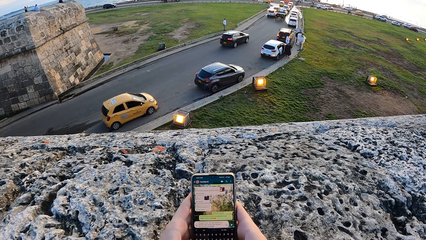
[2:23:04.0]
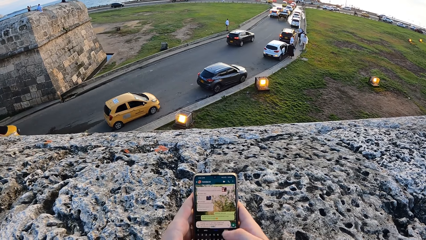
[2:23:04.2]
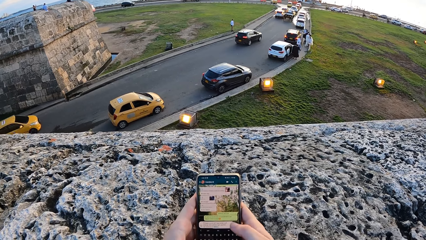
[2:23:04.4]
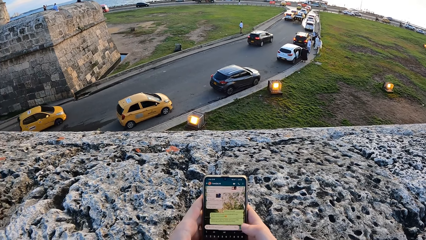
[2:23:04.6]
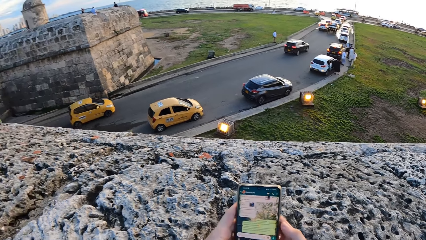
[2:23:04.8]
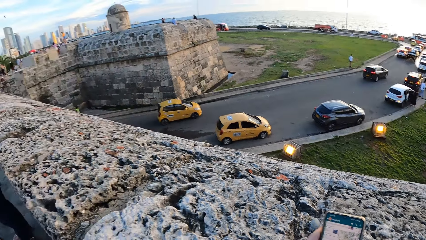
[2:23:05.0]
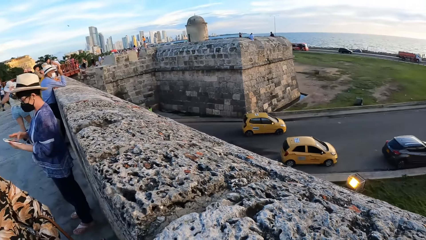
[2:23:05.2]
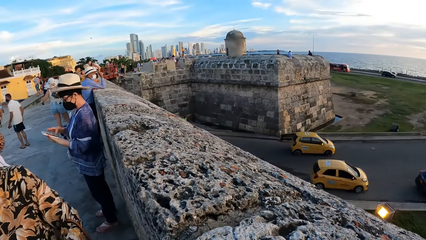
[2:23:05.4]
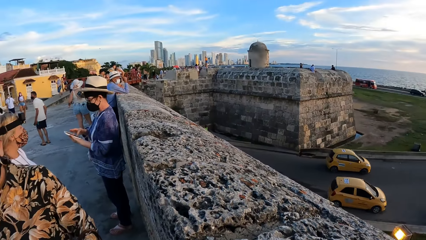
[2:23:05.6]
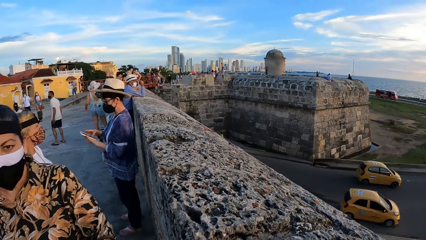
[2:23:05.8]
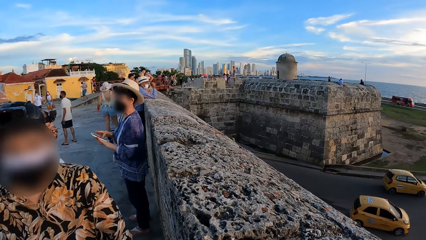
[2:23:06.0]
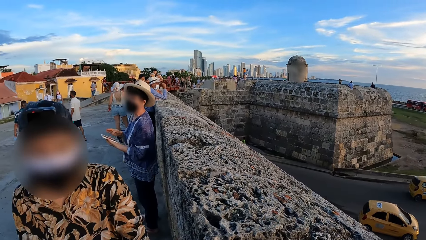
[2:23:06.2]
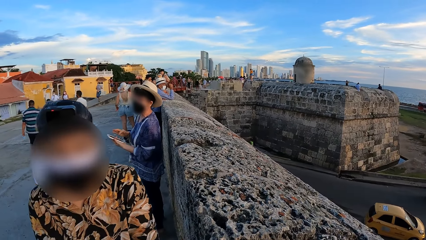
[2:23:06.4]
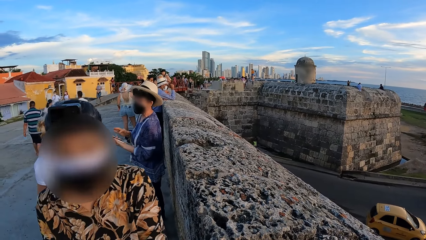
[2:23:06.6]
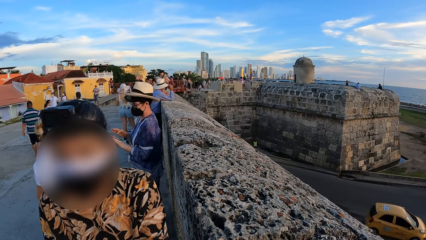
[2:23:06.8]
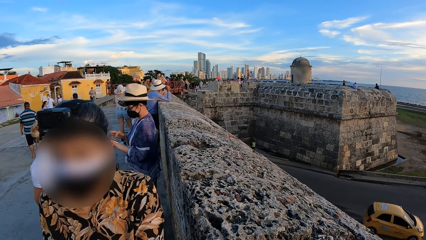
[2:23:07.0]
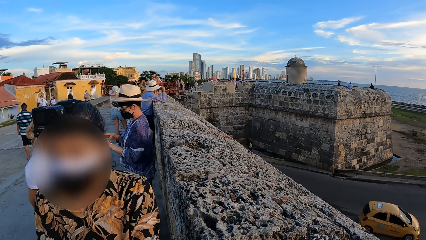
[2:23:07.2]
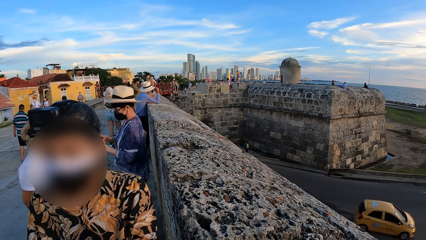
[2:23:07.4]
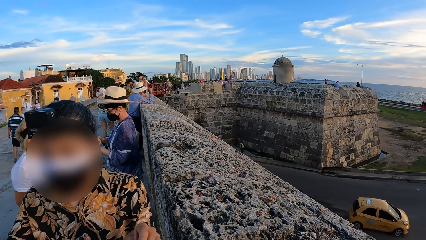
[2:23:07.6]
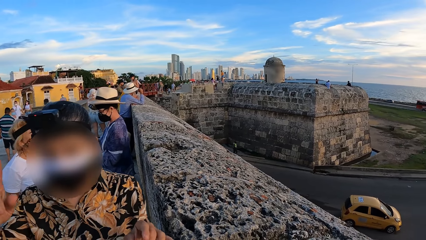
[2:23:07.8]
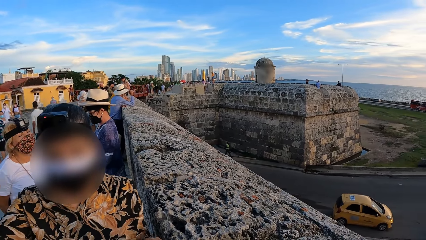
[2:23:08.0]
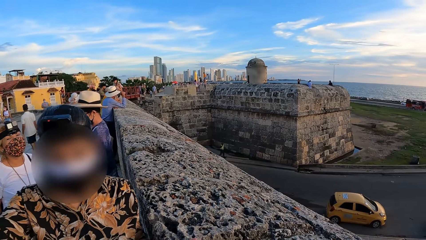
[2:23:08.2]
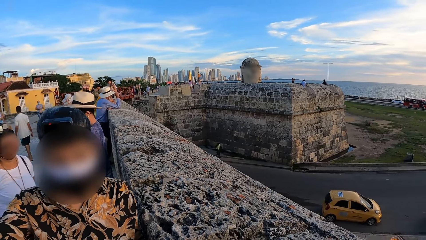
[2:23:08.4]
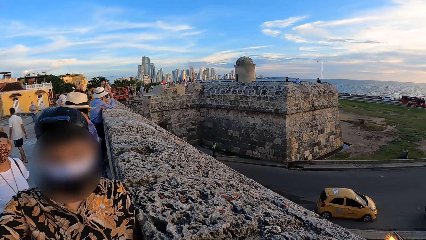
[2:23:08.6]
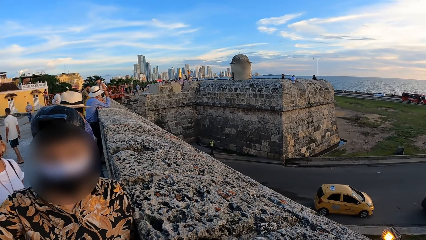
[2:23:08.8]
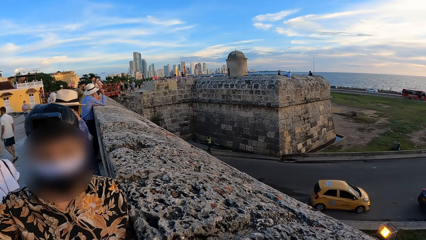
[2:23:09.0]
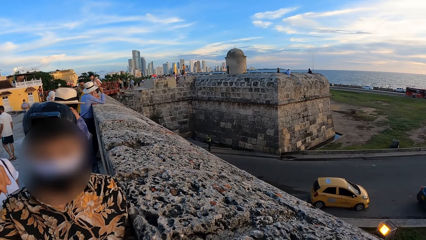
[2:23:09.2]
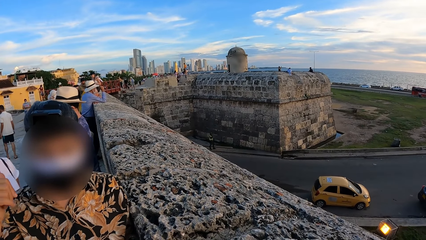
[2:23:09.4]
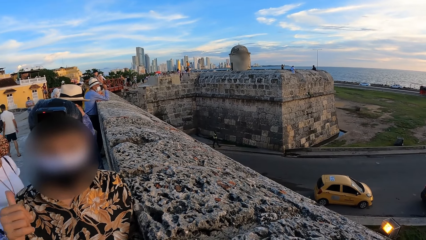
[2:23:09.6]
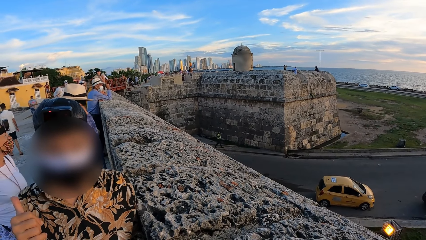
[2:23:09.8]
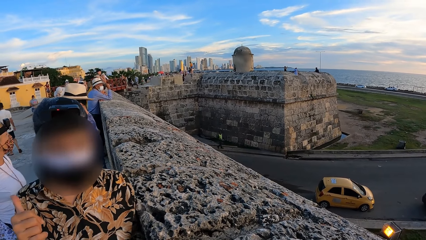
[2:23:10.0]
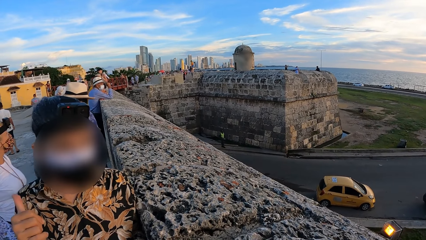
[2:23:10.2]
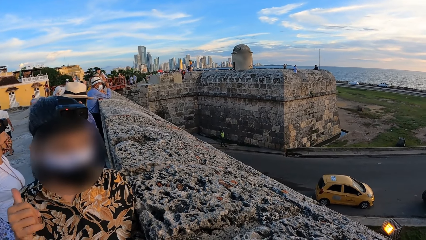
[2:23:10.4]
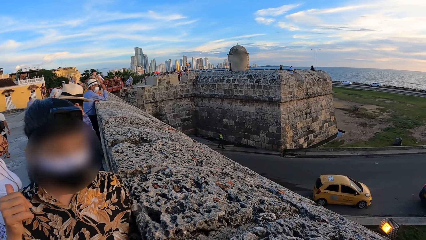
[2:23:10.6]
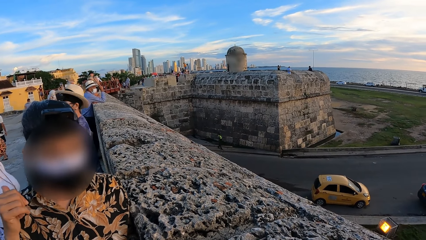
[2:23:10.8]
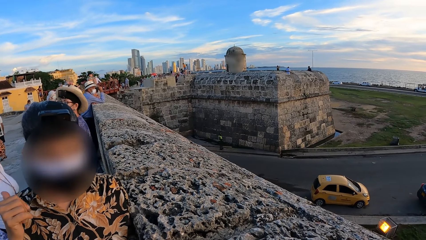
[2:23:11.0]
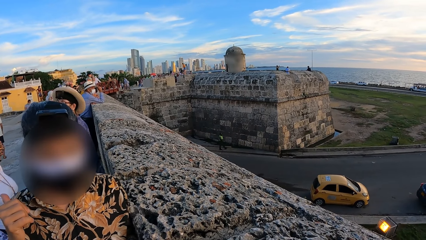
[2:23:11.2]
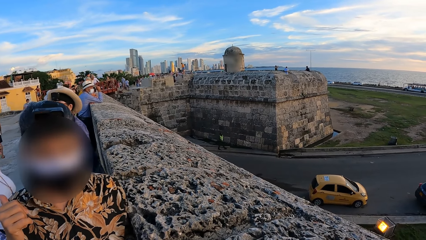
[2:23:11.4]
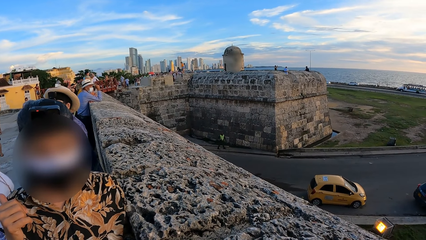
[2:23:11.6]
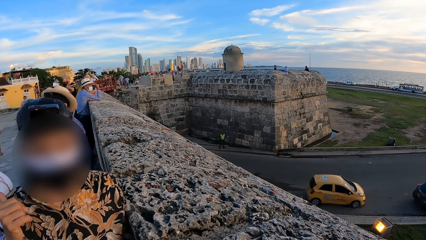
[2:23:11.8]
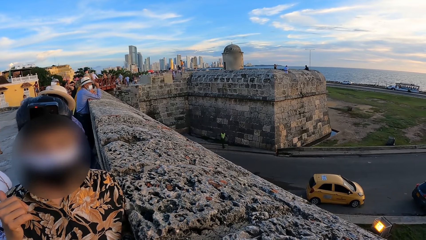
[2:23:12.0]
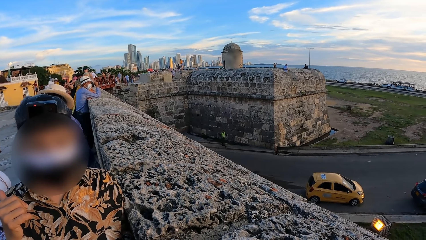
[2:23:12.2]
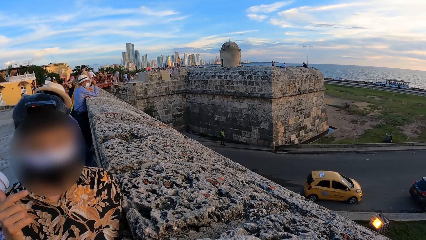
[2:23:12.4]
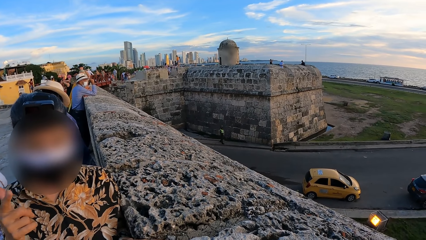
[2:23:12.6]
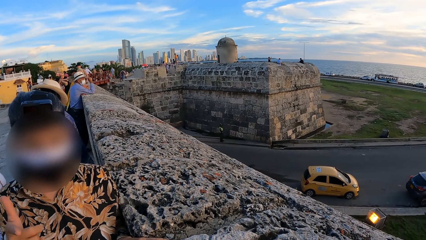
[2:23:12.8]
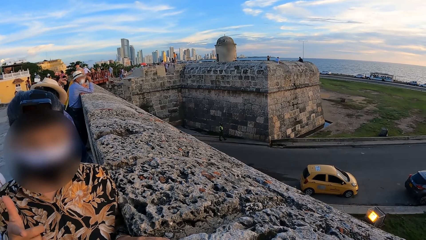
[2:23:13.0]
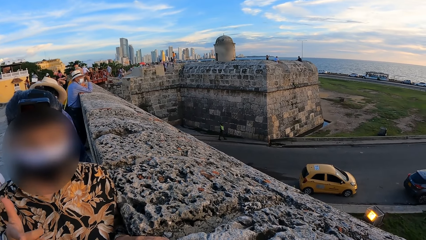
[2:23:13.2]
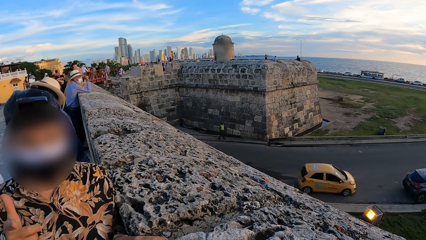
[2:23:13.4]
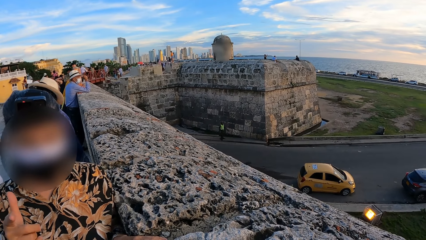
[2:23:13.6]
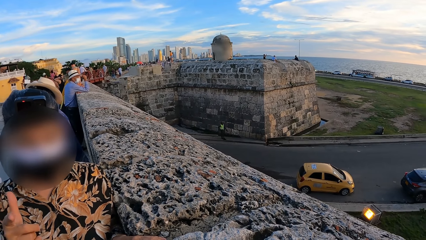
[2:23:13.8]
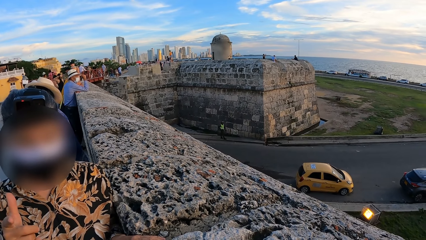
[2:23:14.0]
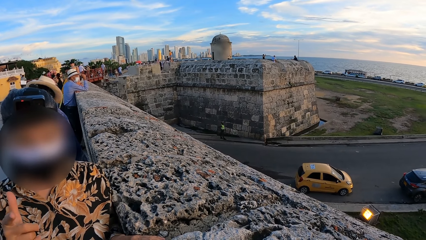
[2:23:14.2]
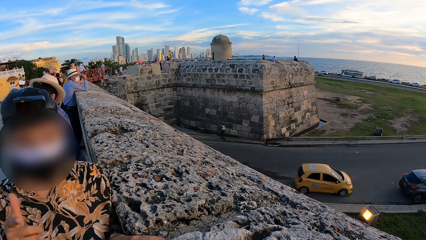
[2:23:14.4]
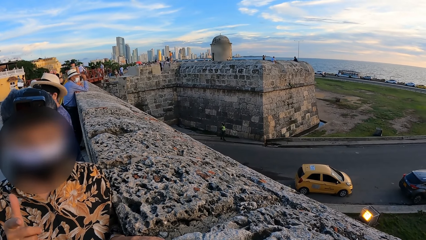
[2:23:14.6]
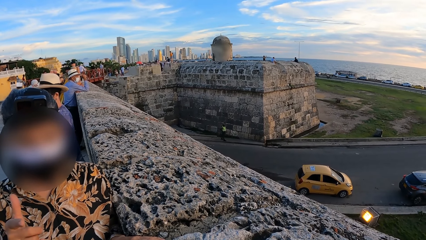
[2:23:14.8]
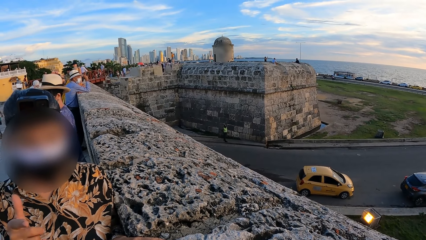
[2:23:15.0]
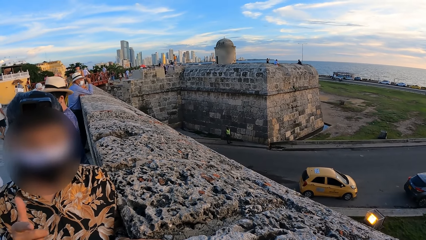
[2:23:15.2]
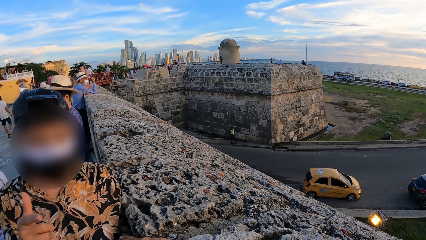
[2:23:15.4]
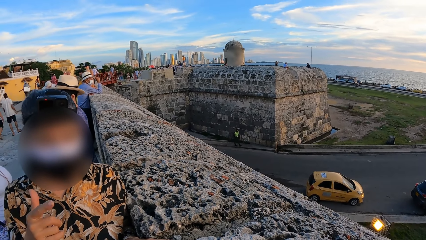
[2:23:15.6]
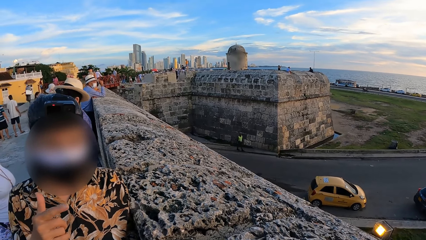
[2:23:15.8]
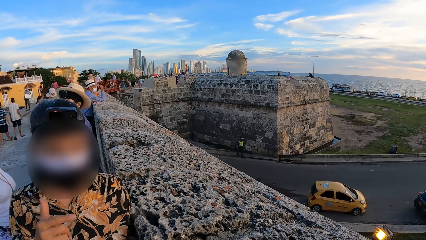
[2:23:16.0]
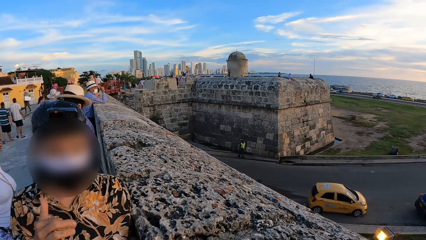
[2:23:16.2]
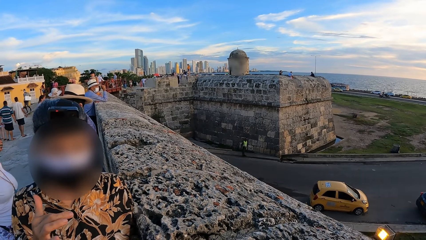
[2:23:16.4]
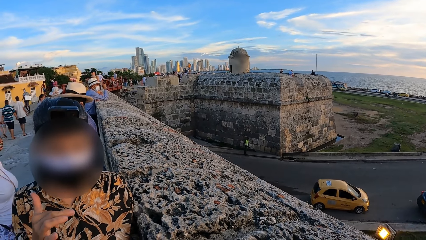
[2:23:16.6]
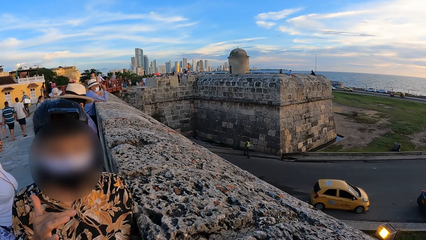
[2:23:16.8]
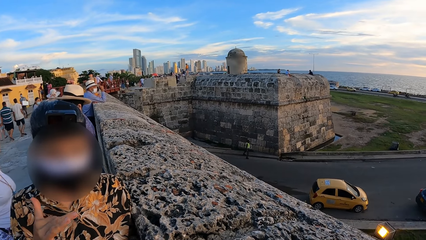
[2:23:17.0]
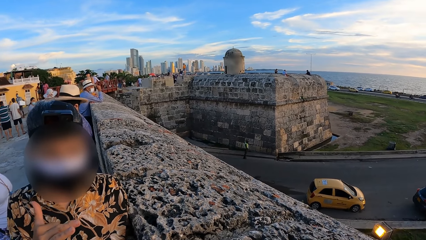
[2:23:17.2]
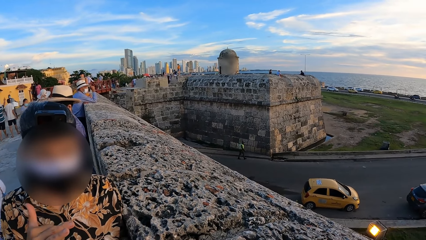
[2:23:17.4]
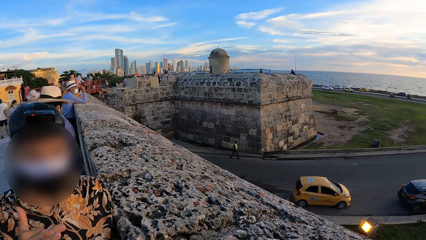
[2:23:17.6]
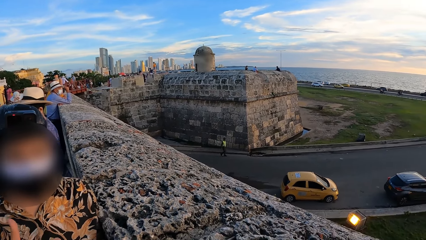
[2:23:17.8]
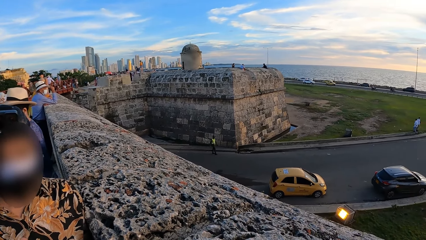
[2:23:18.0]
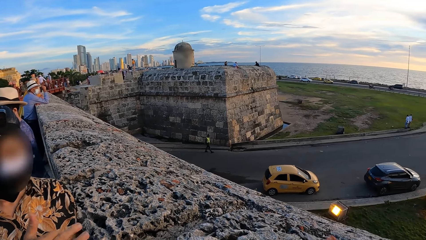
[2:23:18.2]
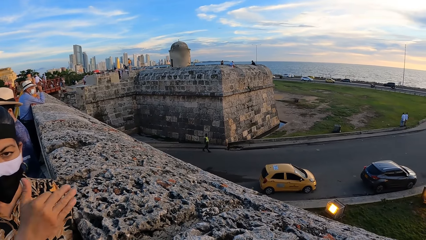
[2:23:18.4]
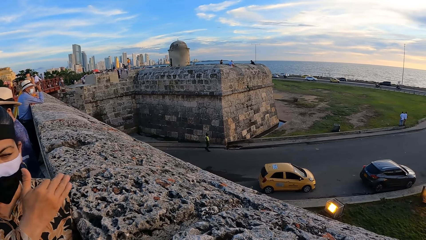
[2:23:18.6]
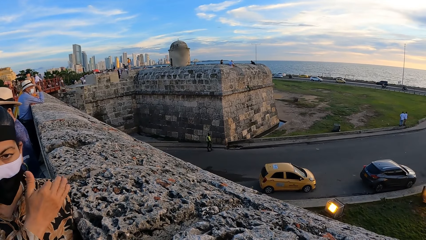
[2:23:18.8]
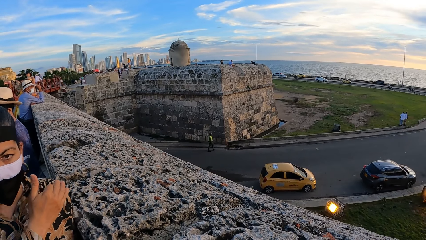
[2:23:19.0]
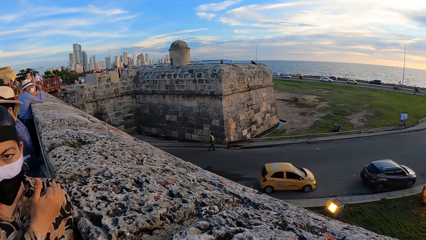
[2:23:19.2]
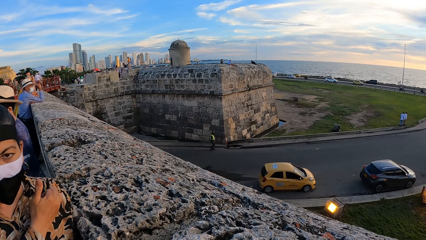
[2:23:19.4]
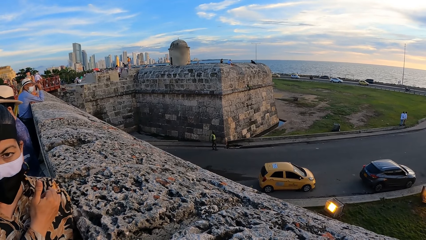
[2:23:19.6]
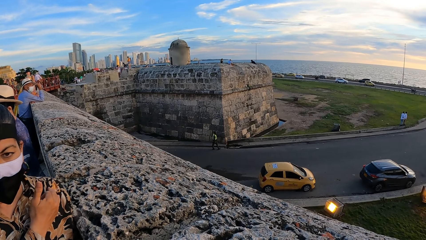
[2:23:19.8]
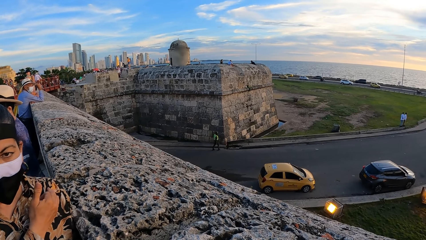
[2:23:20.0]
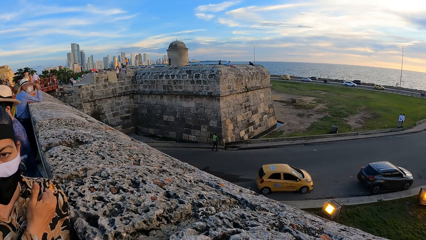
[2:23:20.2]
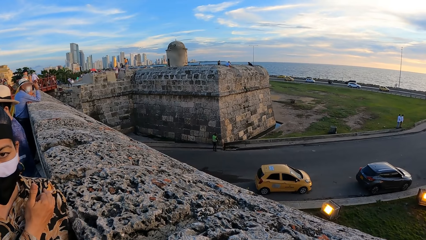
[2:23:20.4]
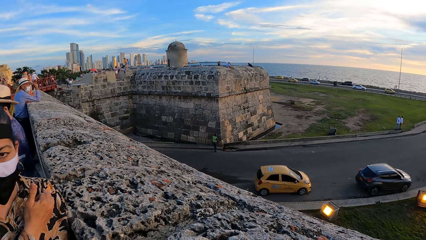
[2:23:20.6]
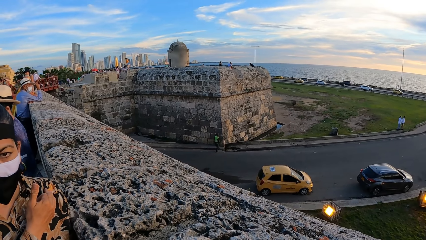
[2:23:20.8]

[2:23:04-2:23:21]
A woman presses a tab in her left hand with her right hand. The camera wearer converses with another woman. The second woman interacts with the camera wearer. The first woman interacts with a third woman. The second woman leans on the wall.
